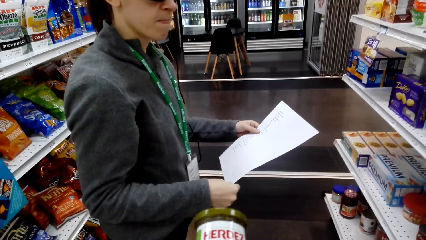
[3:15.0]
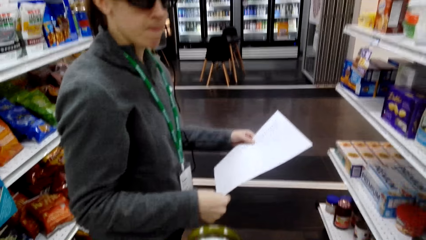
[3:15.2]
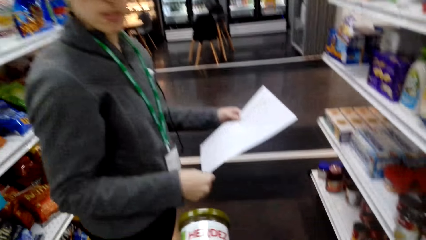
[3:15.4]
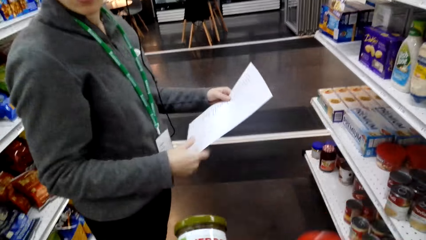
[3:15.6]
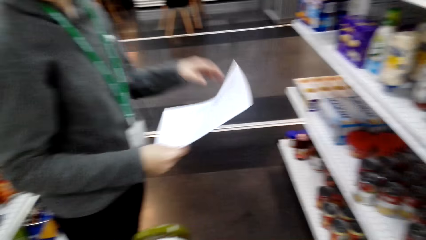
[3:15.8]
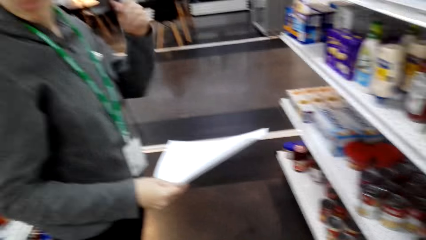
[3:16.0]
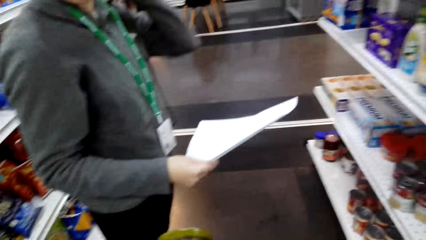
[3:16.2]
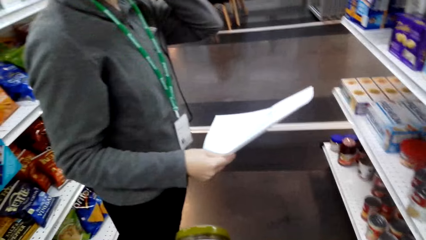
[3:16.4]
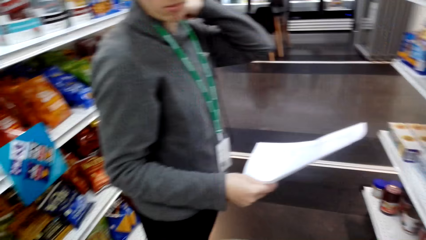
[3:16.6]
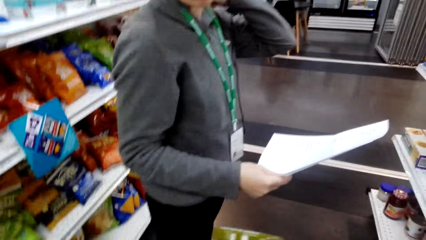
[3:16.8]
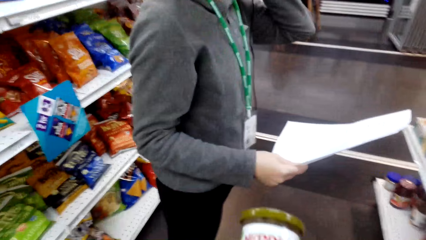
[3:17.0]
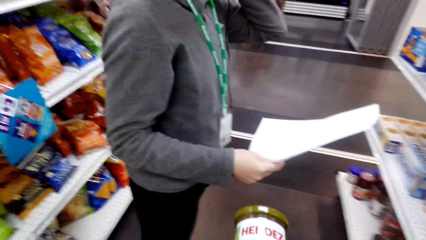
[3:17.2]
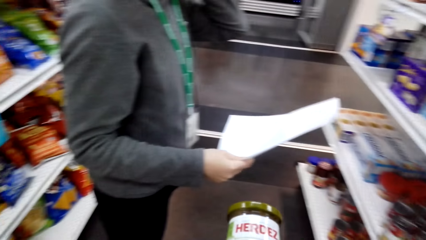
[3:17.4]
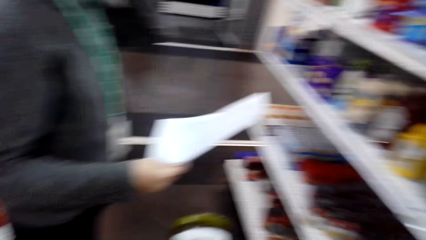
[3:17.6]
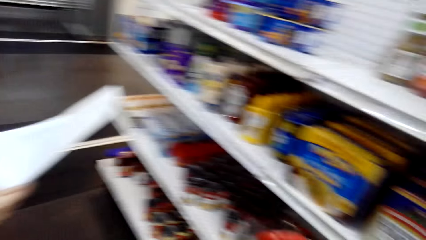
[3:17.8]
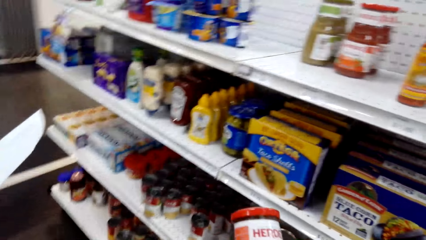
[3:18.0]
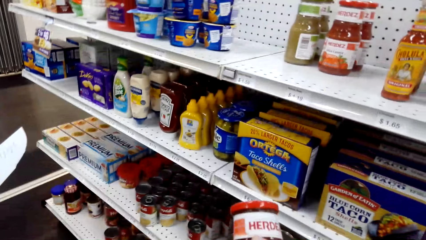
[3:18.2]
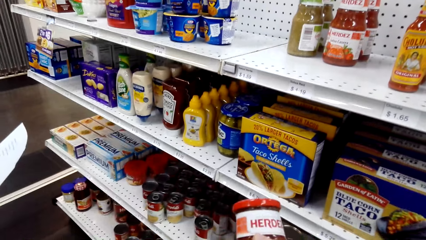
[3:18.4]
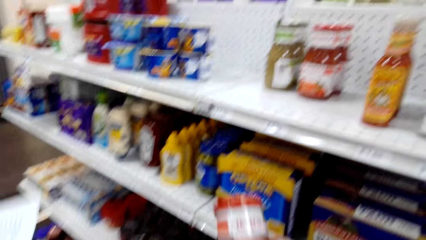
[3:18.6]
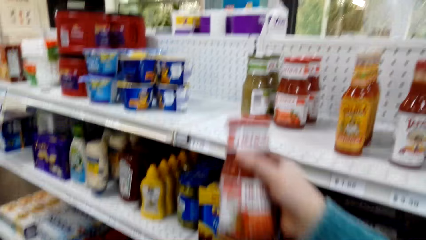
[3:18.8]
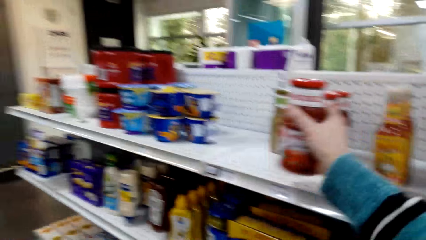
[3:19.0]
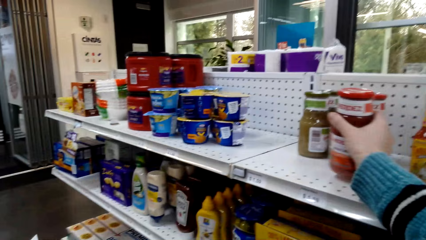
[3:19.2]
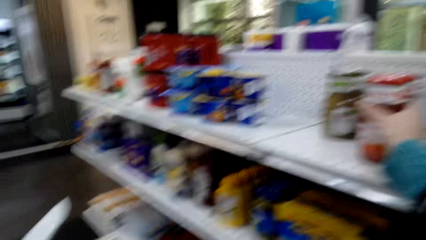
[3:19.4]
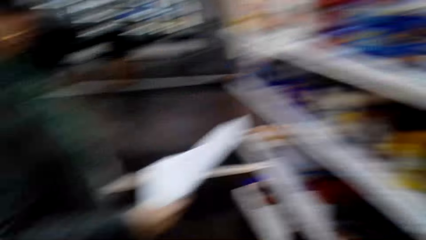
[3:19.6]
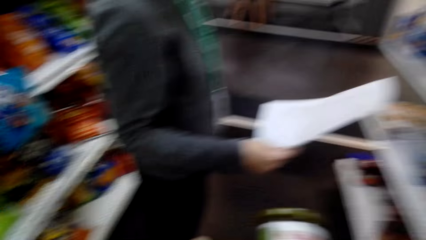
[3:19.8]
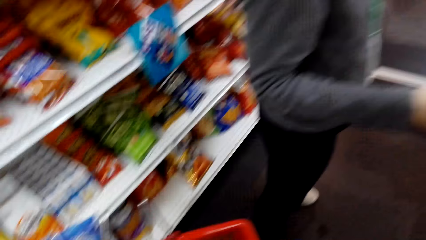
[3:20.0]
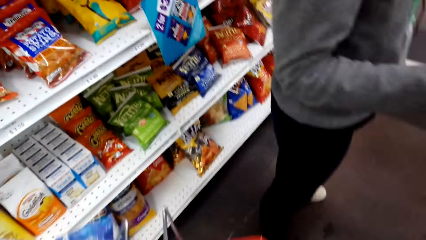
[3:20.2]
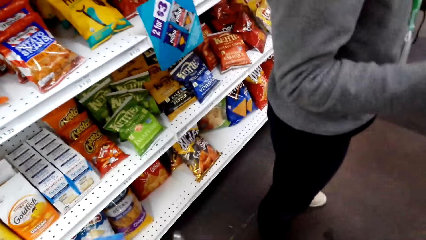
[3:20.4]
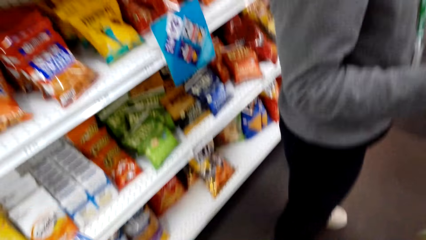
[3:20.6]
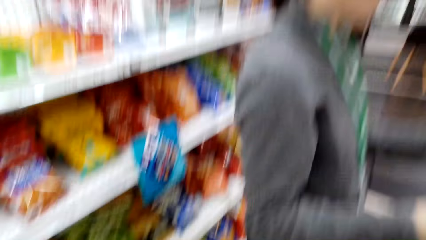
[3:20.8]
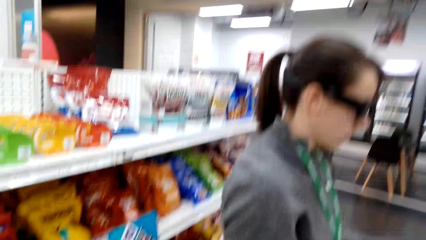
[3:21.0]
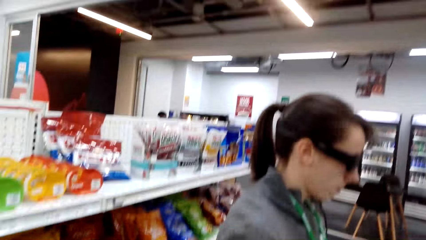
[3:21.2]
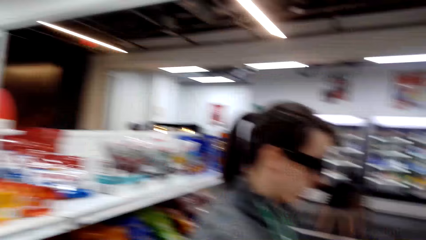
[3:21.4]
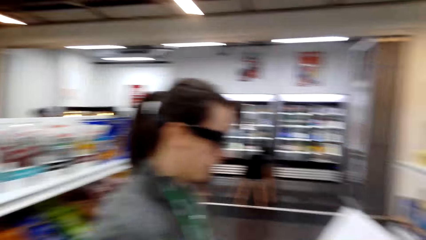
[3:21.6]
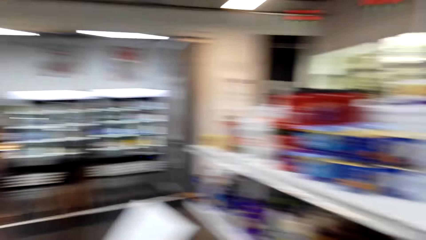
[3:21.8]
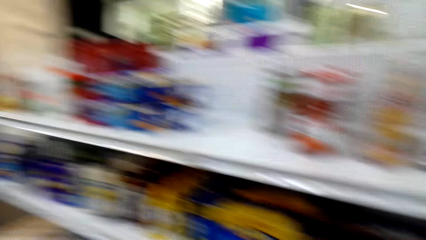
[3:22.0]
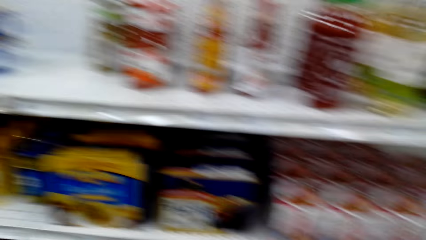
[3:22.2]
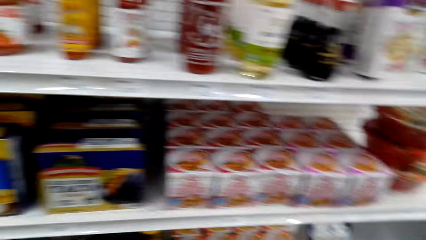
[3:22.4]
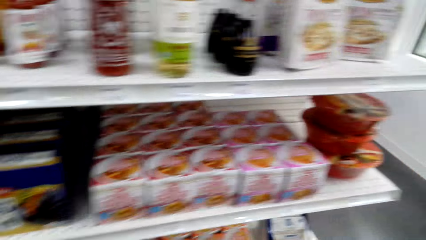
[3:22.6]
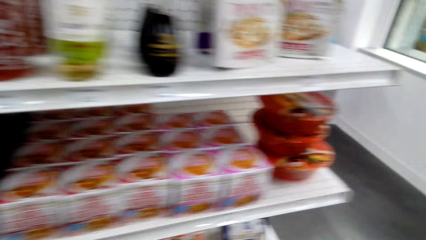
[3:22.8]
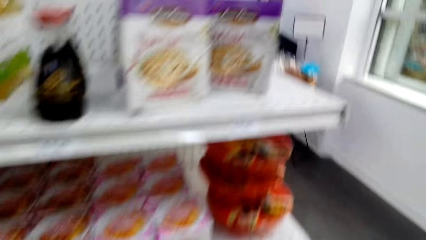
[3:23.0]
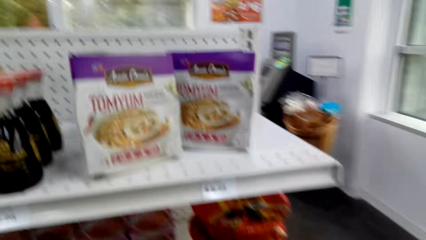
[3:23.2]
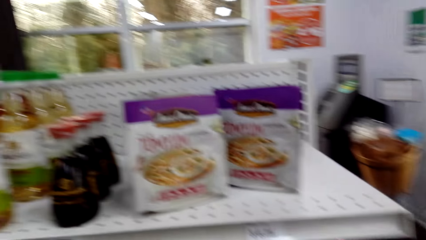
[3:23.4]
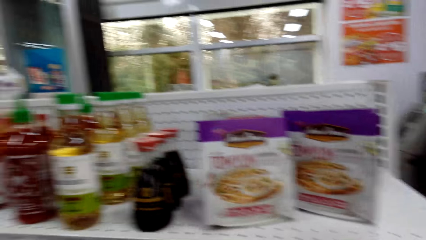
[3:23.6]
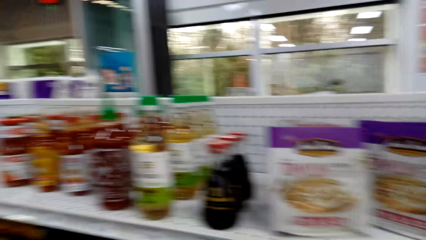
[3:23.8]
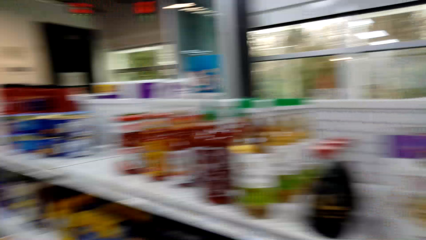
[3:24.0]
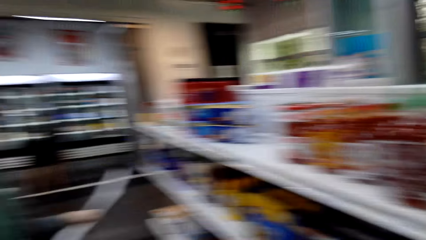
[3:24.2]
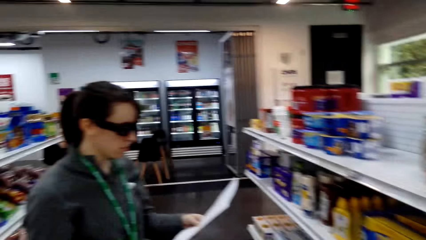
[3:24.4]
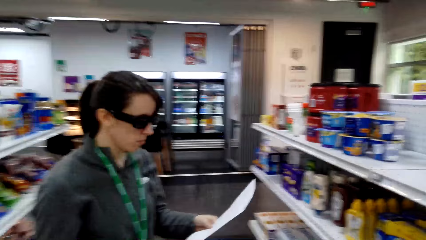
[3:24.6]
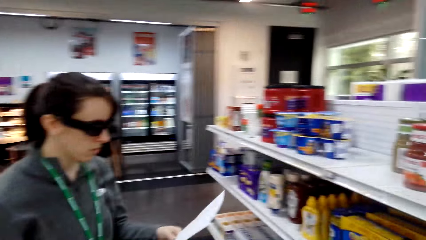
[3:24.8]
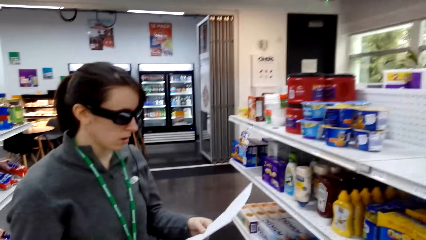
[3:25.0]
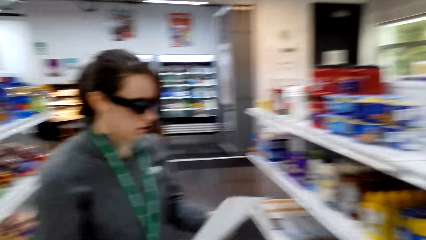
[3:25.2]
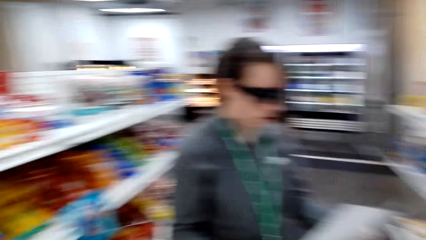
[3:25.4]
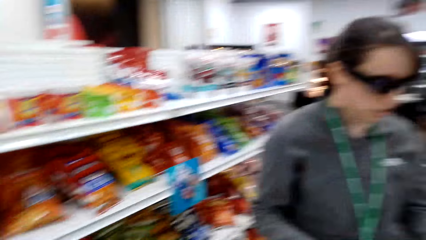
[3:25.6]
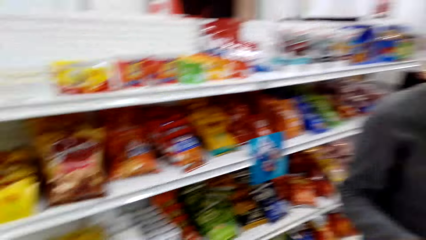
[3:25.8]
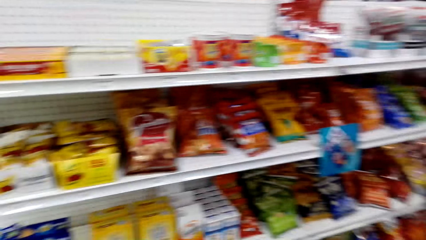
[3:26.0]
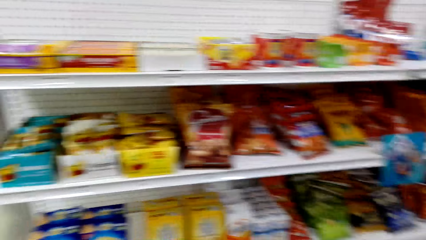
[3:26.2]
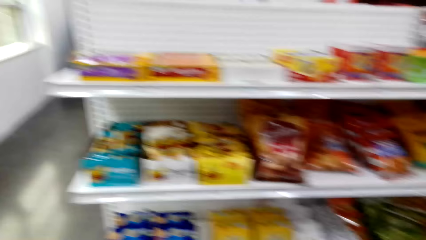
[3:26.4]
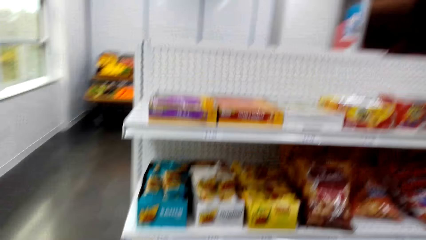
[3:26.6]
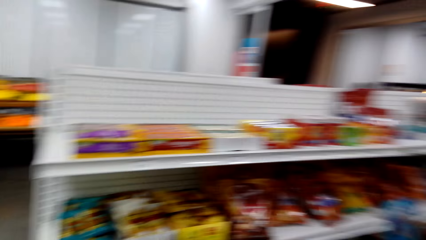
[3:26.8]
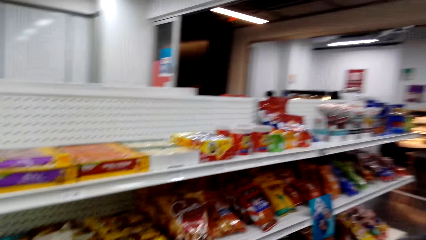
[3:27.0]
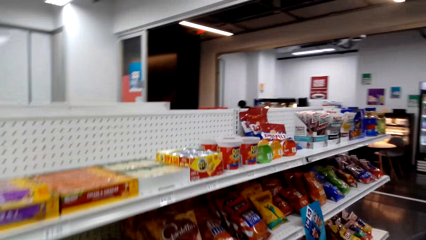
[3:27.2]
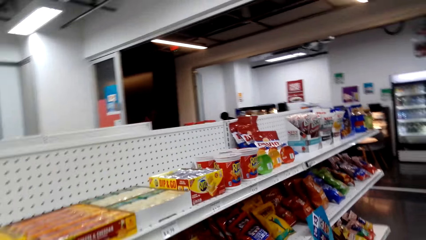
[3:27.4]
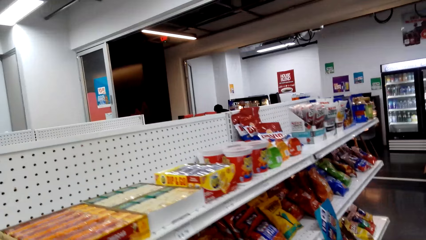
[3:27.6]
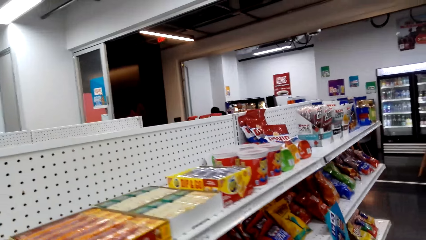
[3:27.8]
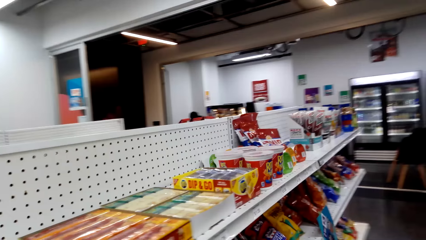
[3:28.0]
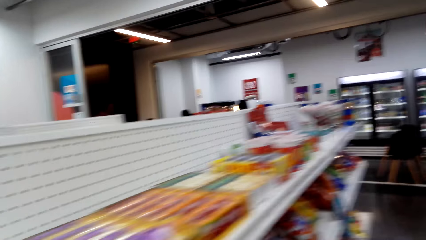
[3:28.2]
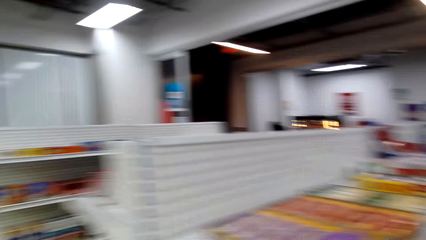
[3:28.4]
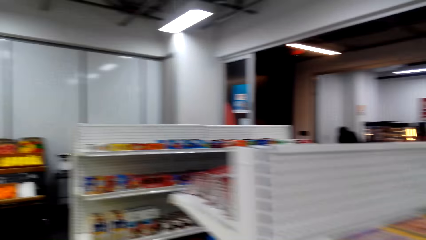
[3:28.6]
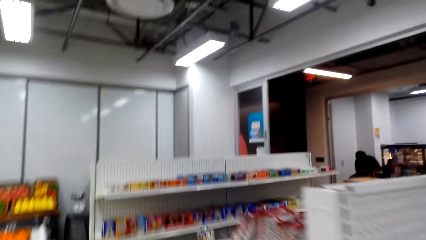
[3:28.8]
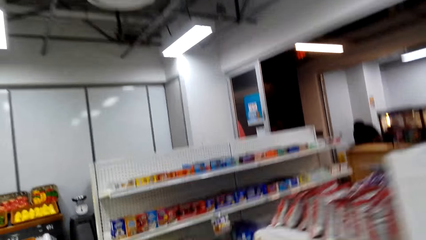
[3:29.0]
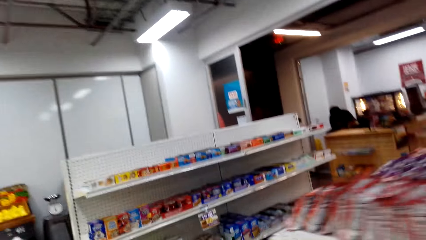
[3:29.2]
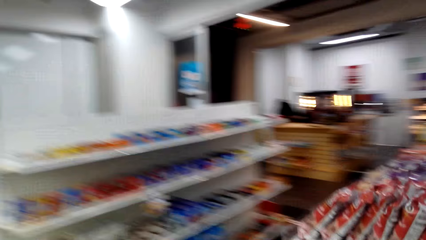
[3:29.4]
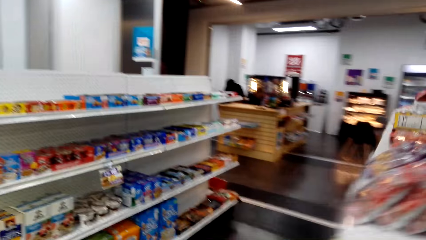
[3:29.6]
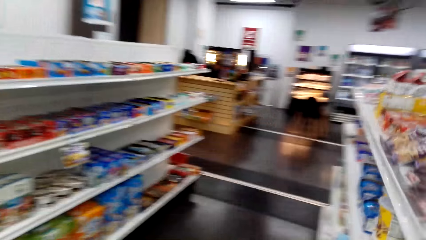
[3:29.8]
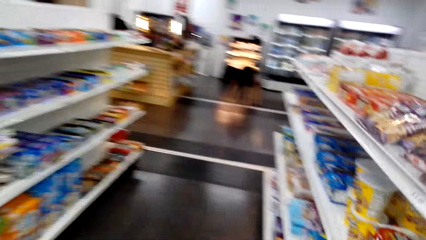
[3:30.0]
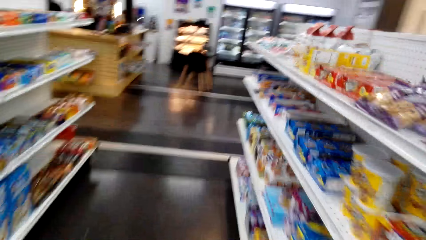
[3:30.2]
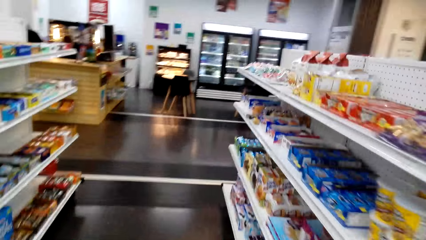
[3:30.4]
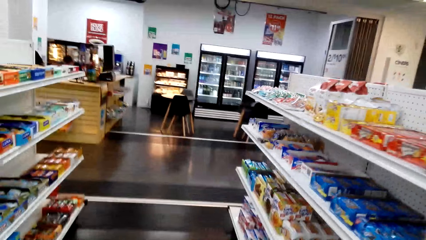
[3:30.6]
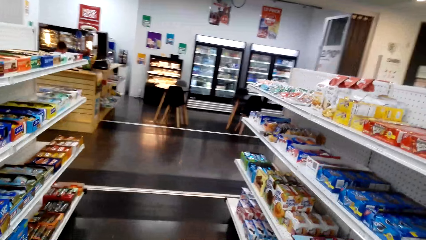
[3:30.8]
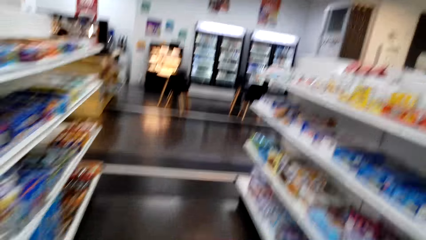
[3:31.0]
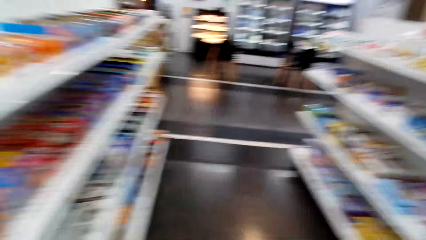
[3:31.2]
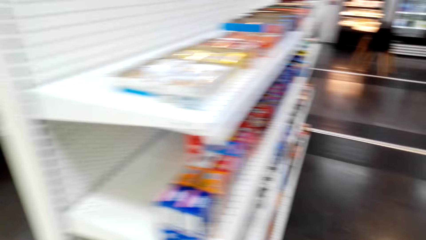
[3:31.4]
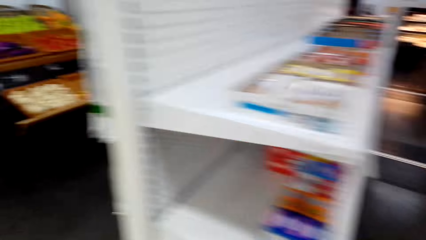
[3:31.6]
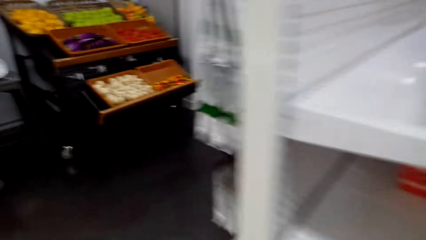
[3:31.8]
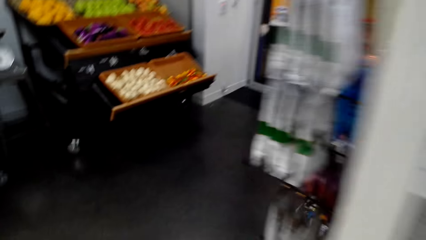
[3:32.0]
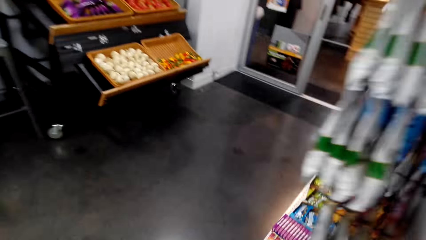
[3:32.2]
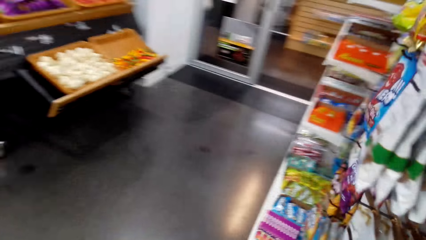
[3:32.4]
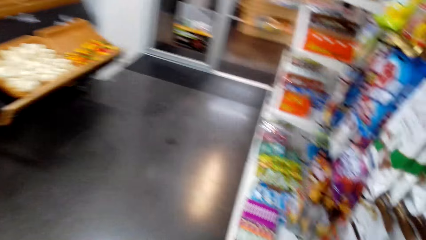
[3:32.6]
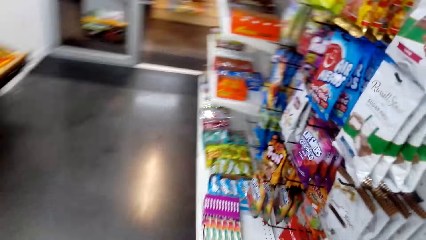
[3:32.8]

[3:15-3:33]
The camera wearer checks the writings on the sauce bottle package. They put the red sauce bottle package on the shelf and walk around. A woman looks at a shopping list. The woman reads the shopping list for the camera wearer. The camera wearer walks around the supermarket.
